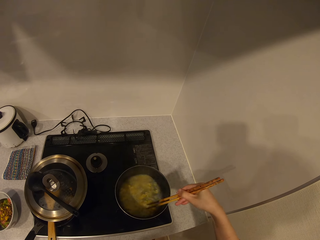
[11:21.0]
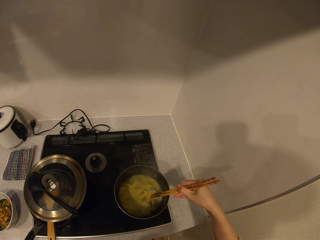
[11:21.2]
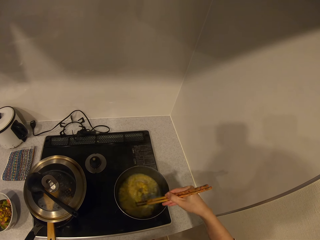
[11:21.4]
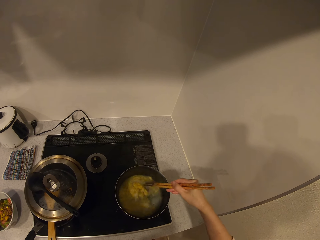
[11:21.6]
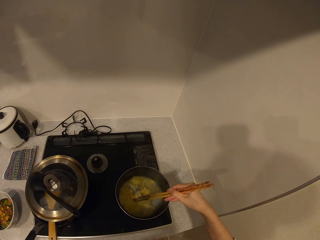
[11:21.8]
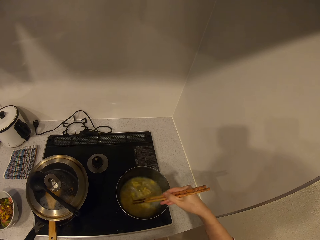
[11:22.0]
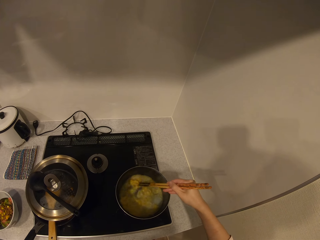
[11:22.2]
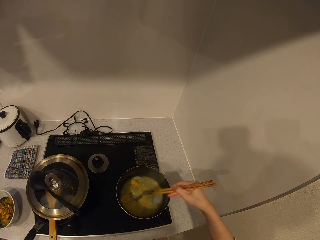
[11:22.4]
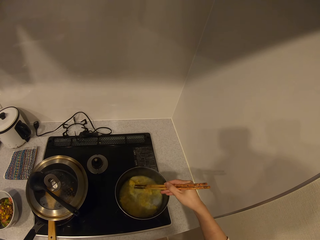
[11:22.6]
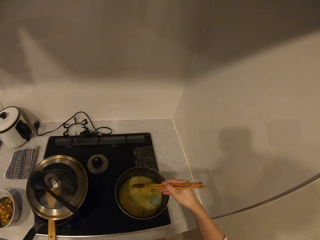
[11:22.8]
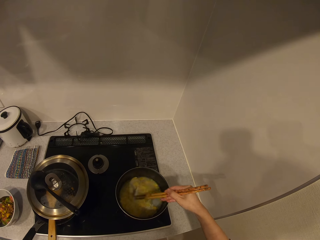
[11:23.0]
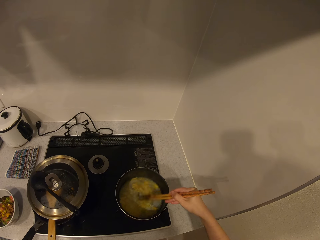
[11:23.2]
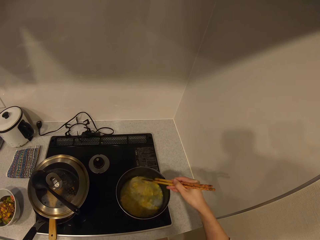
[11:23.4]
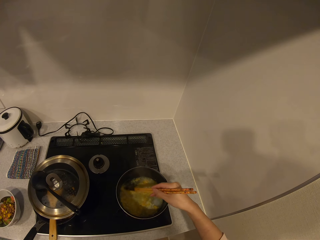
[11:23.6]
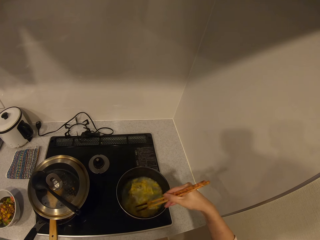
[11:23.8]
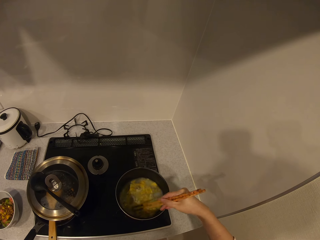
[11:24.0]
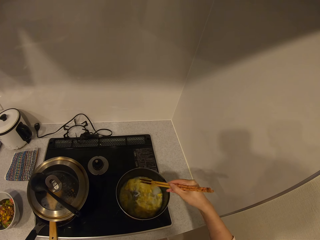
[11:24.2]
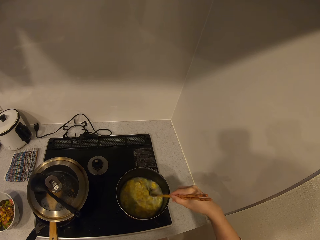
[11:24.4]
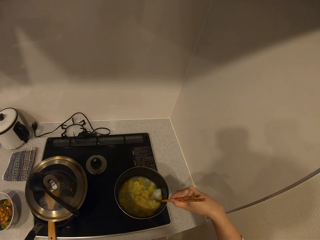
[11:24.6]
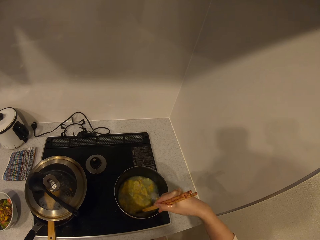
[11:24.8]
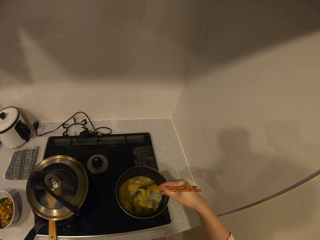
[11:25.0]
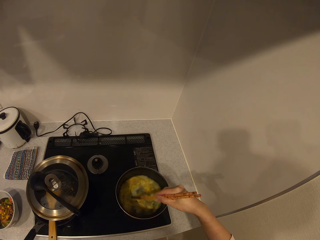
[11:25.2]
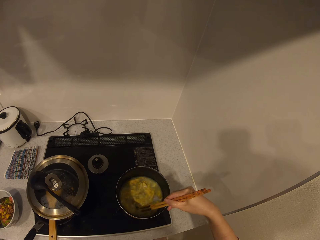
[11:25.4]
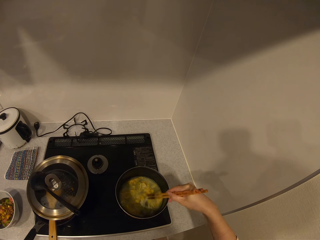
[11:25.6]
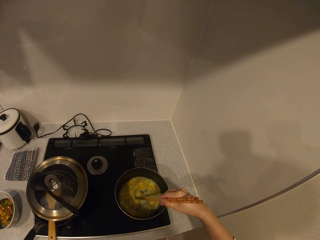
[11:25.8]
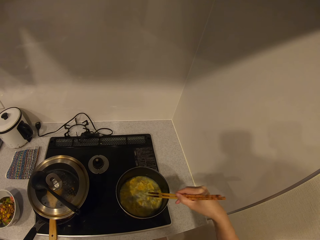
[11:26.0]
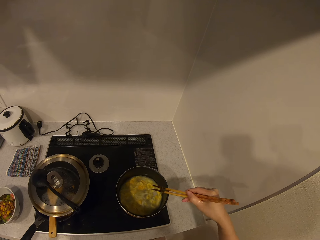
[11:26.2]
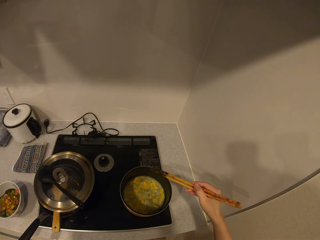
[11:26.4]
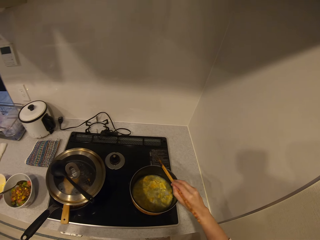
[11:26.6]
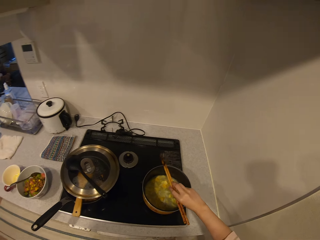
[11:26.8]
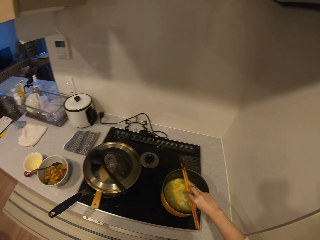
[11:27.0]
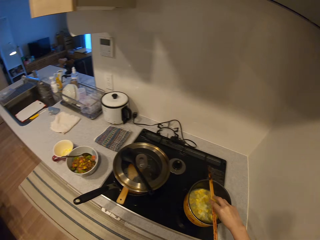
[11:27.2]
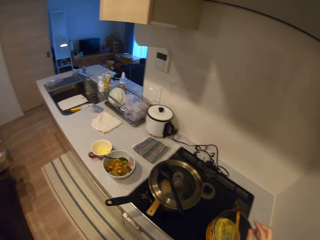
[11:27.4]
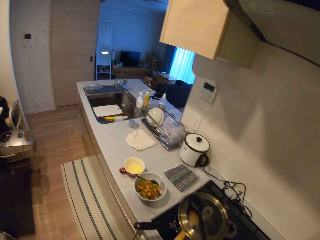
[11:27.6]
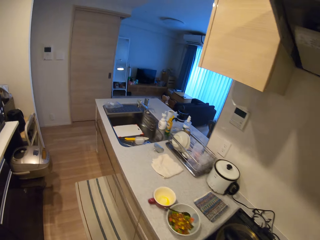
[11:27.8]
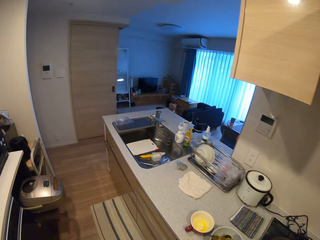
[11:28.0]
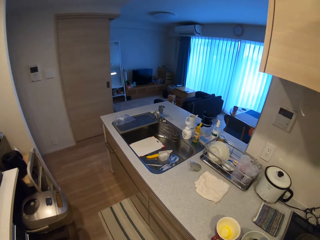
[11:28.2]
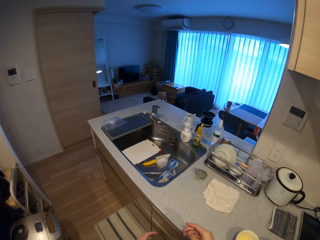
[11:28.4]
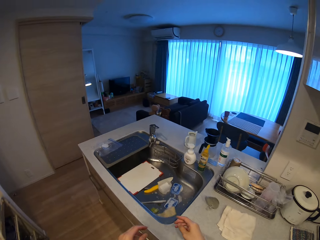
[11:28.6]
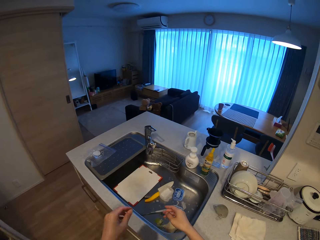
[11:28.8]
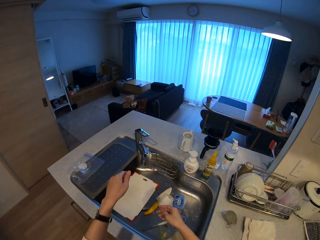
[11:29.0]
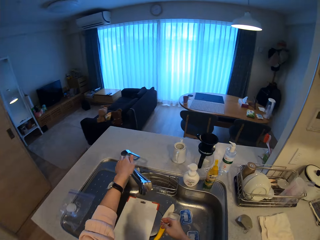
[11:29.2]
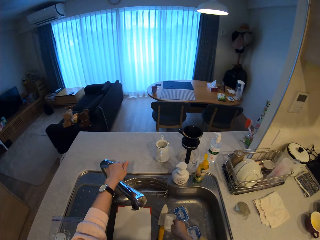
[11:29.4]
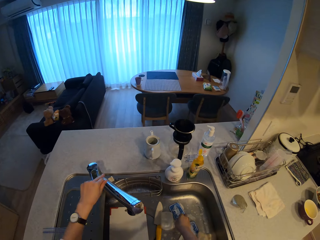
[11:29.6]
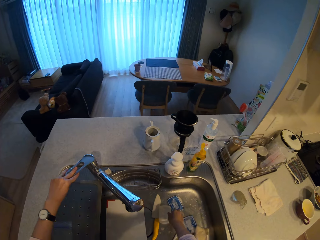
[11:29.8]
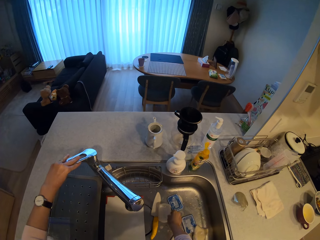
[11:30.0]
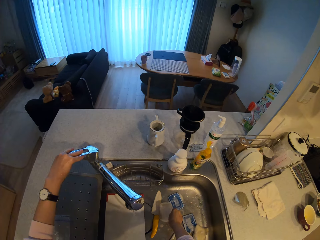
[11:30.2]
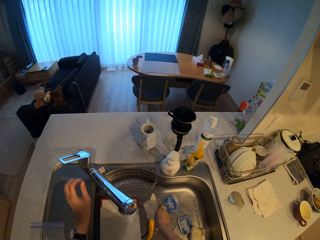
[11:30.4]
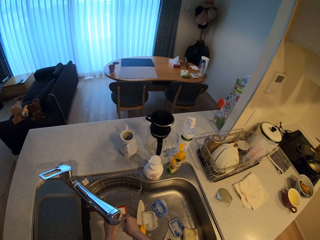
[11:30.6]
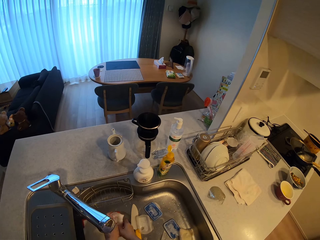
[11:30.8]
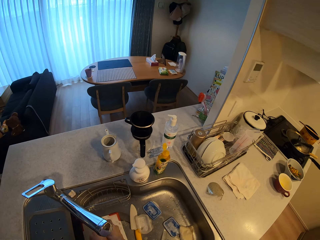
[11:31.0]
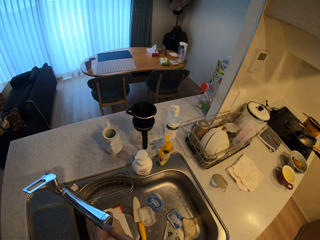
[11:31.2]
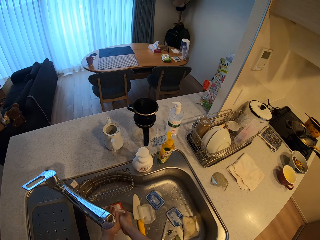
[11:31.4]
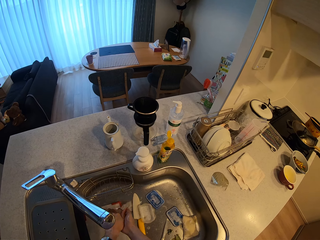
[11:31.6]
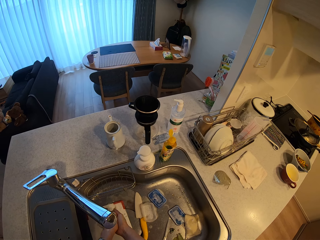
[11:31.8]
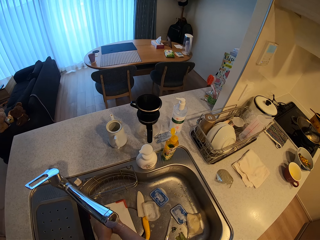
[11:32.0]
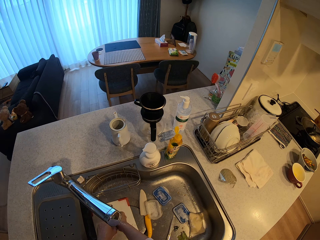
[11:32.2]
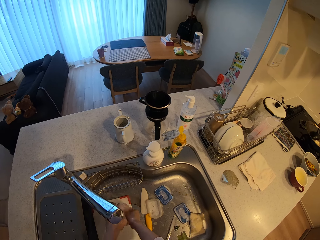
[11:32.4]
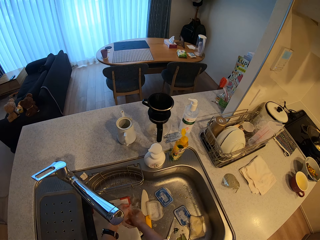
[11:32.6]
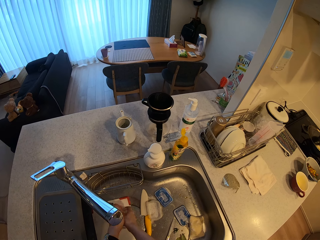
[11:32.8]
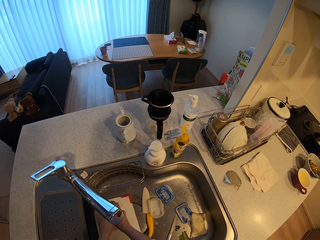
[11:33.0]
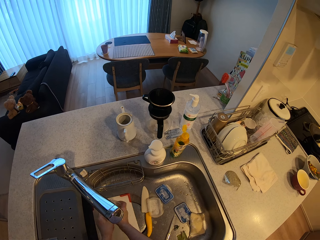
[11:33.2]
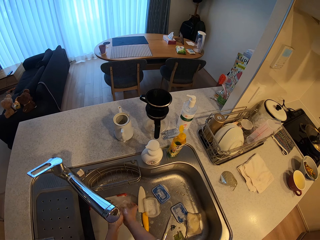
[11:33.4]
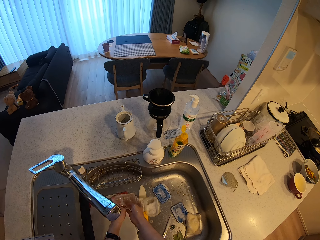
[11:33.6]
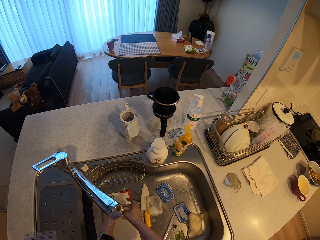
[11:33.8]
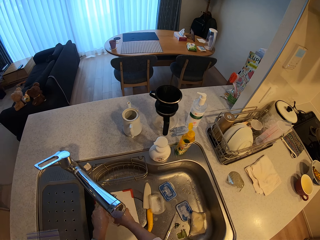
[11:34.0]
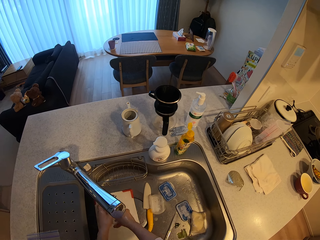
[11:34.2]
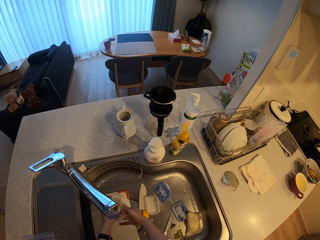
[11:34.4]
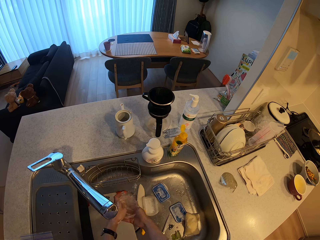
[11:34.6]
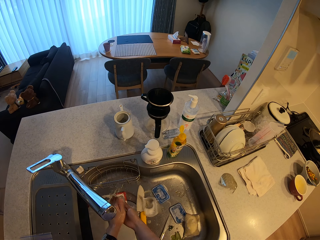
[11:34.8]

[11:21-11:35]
The camera wearer places the chopsticks on the brim of the pot. They walk toward the sink. They turn on the tap. They pick a plastic plate from the sink. They rinse the plastic plate.

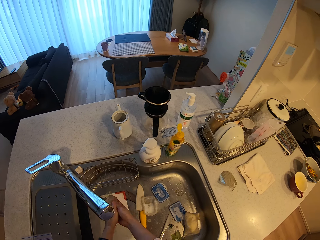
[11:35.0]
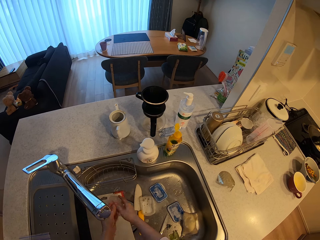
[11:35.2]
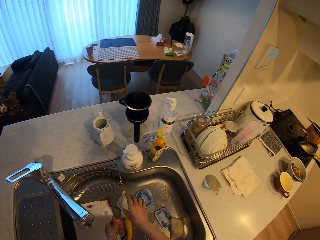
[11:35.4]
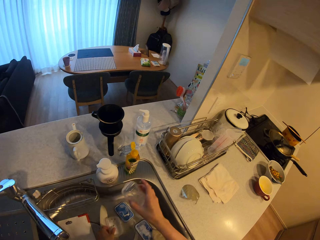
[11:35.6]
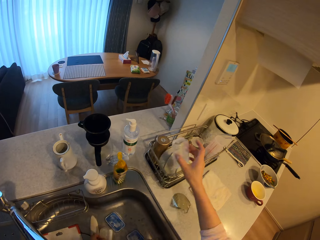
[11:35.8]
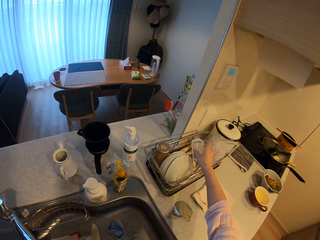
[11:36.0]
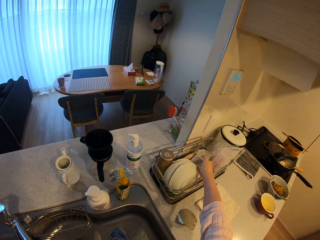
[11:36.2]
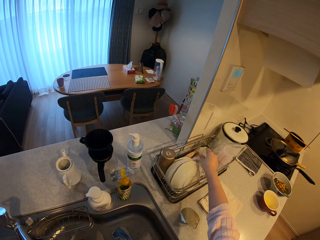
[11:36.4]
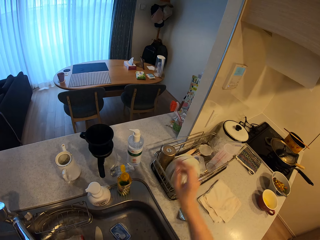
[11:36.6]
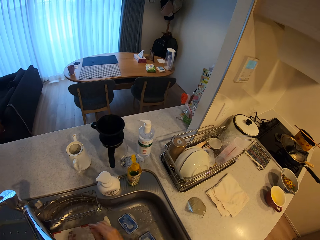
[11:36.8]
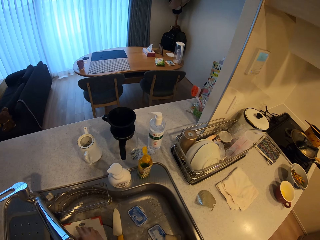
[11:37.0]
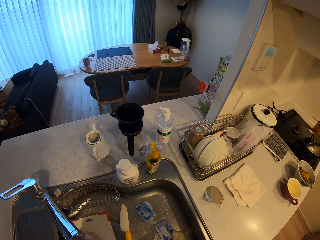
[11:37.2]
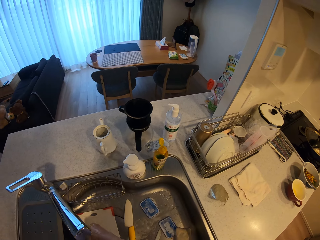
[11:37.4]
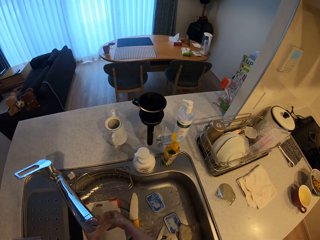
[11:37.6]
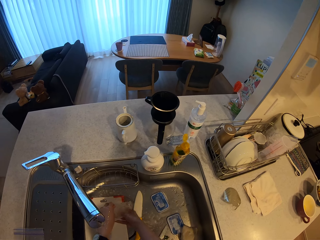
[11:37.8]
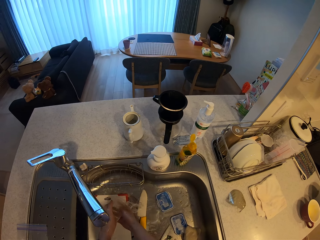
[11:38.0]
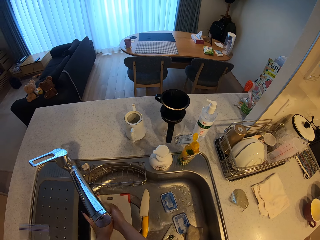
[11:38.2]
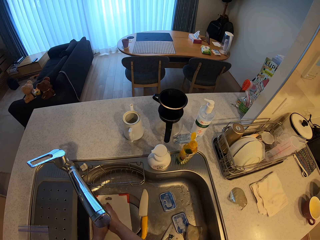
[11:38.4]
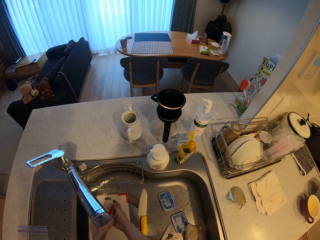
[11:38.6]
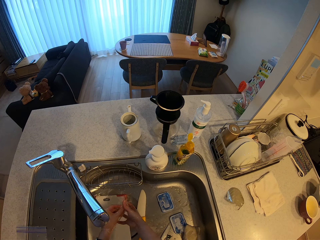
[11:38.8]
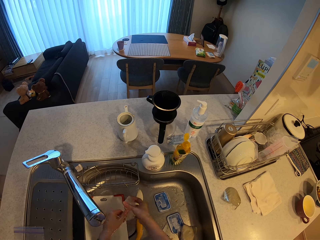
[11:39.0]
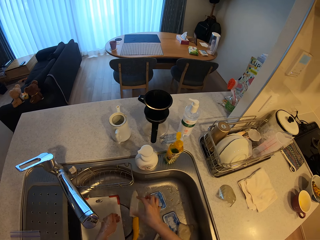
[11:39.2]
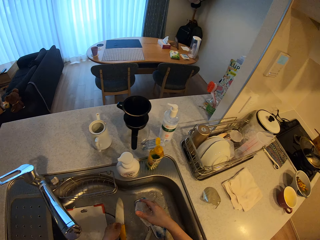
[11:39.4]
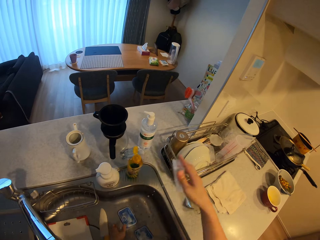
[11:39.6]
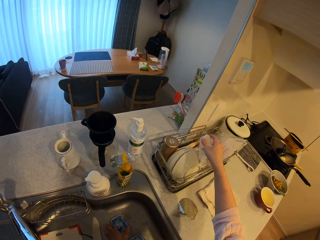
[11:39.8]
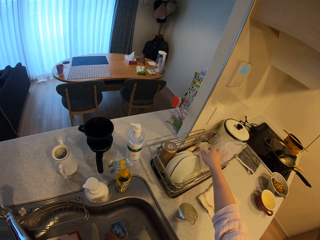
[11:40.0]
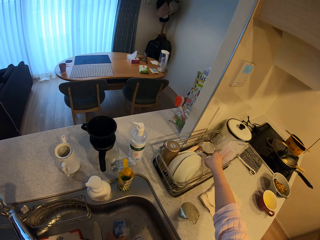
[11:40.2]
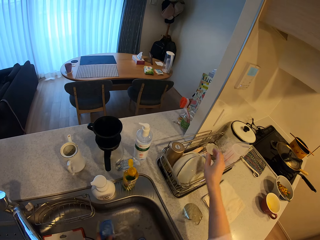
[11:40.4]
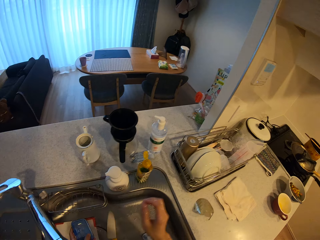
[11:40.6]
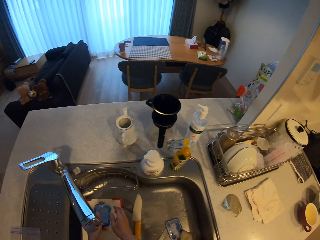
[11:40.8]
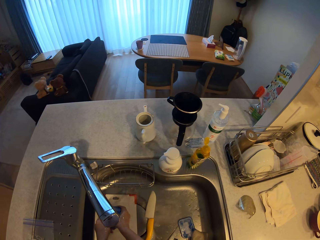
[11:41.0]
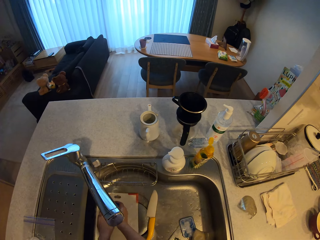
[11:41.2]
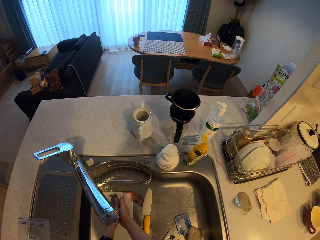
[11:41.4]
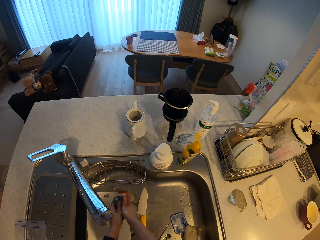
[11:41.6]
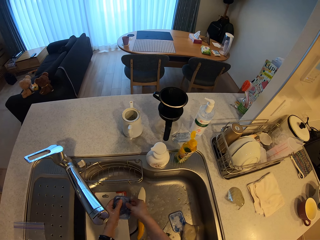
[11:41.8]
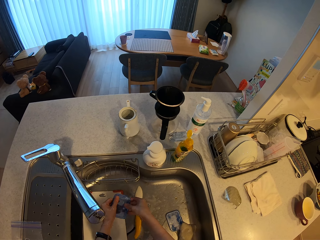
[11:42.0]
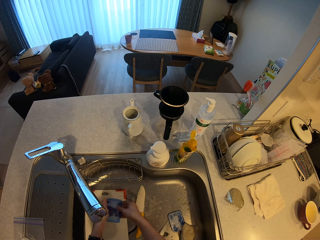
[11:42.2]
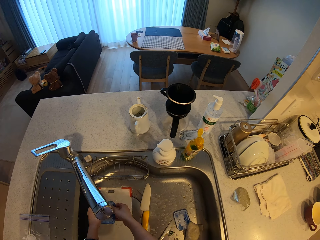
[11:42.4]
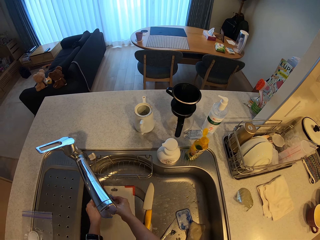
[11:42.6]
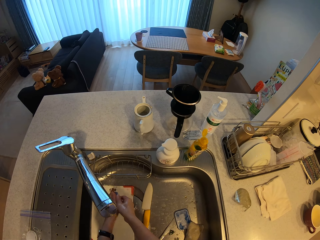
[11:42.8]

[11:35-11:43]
The camera wearer places the plastic plate in a plate rack on the kitchen slab. They pick another plastic plate from the sink. They rinse the plastic plate. They place the plastic plate in the plate rack on the kitchen slab. They pick a plate cover from the sink. They rinse the plate cover.
